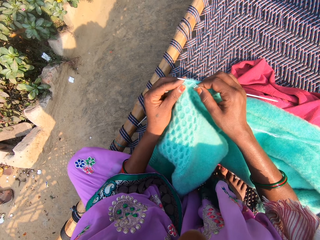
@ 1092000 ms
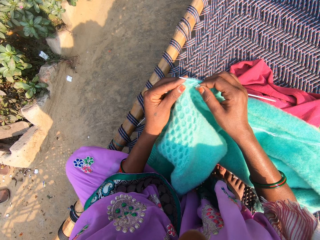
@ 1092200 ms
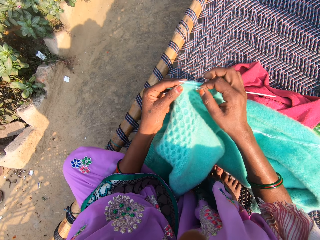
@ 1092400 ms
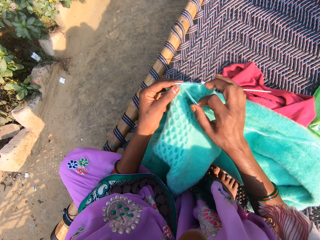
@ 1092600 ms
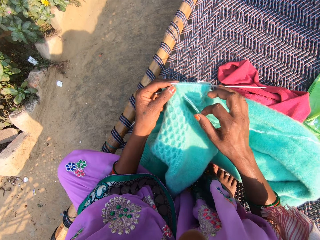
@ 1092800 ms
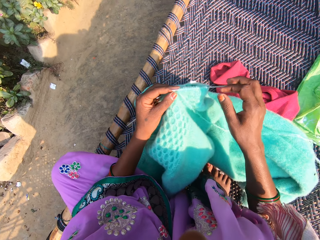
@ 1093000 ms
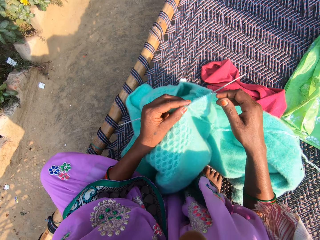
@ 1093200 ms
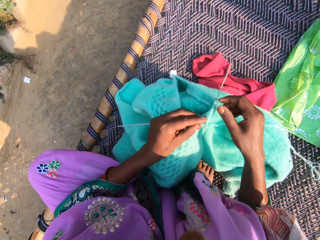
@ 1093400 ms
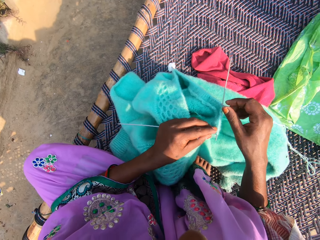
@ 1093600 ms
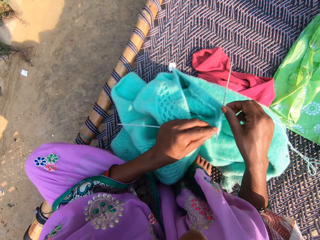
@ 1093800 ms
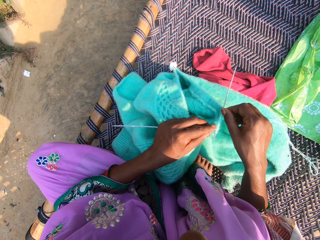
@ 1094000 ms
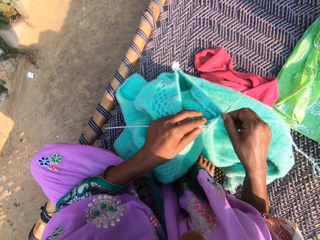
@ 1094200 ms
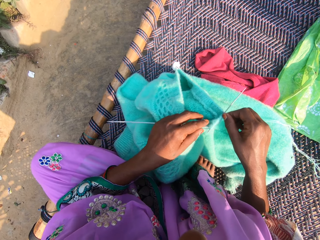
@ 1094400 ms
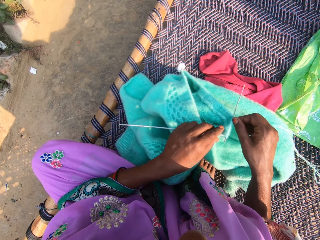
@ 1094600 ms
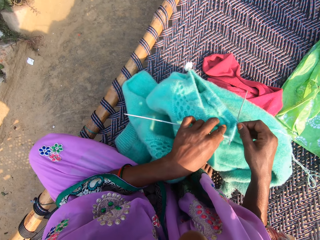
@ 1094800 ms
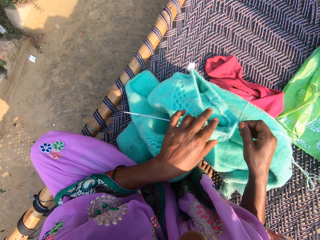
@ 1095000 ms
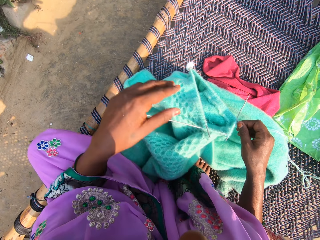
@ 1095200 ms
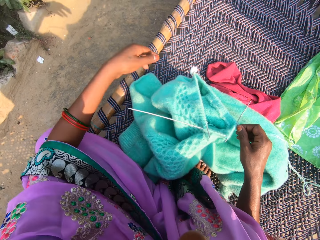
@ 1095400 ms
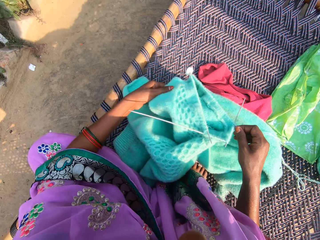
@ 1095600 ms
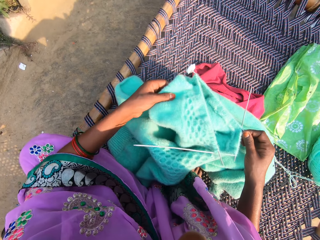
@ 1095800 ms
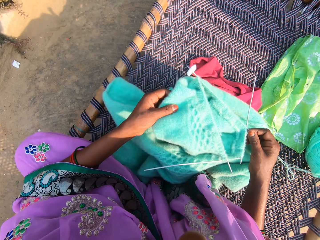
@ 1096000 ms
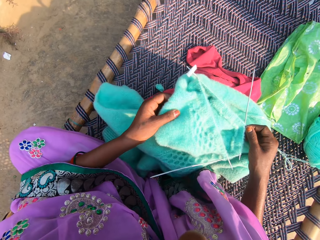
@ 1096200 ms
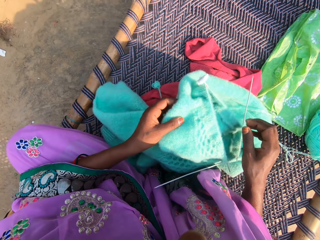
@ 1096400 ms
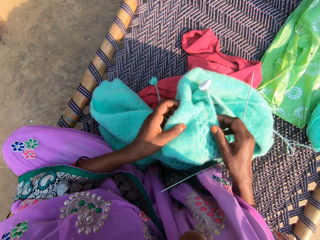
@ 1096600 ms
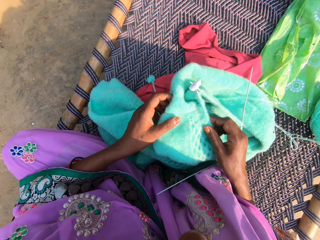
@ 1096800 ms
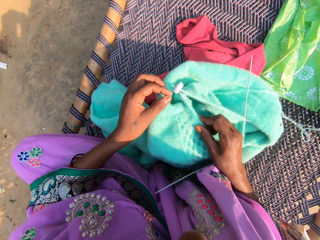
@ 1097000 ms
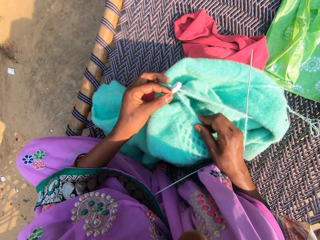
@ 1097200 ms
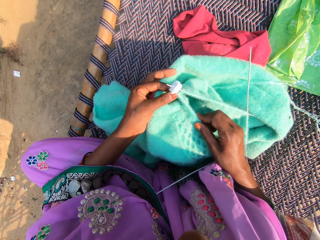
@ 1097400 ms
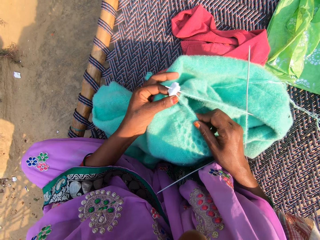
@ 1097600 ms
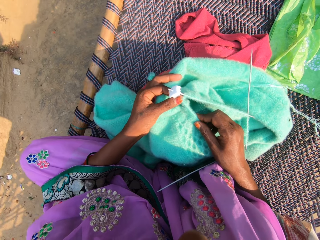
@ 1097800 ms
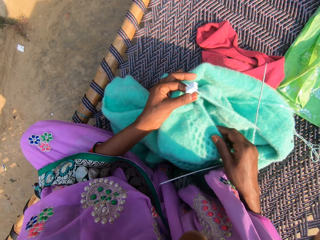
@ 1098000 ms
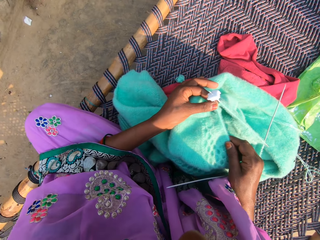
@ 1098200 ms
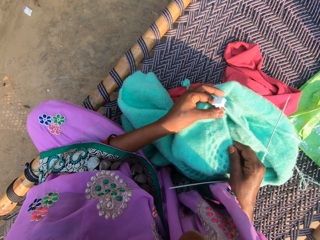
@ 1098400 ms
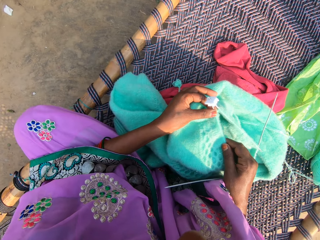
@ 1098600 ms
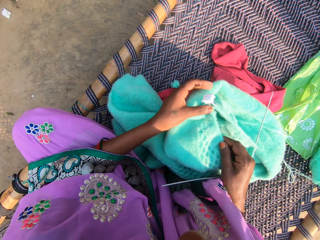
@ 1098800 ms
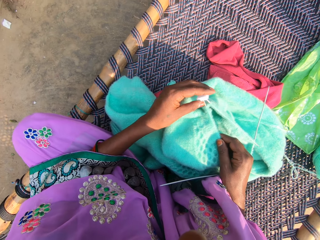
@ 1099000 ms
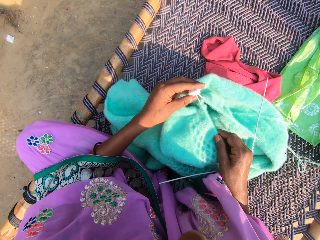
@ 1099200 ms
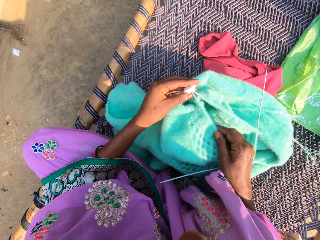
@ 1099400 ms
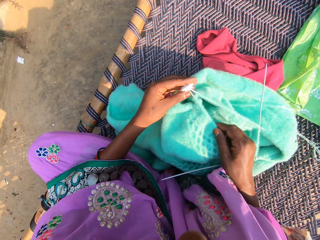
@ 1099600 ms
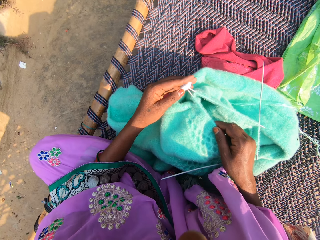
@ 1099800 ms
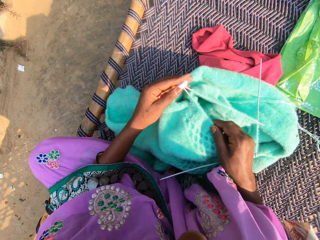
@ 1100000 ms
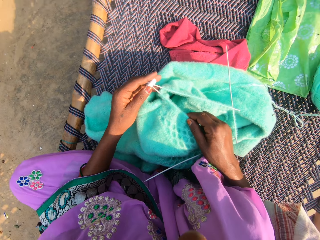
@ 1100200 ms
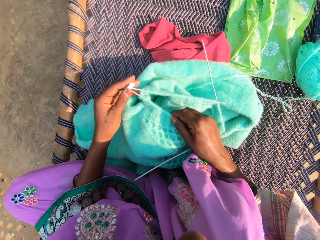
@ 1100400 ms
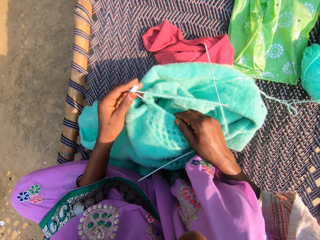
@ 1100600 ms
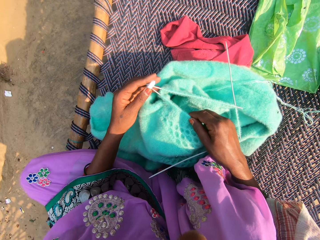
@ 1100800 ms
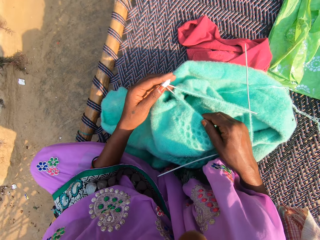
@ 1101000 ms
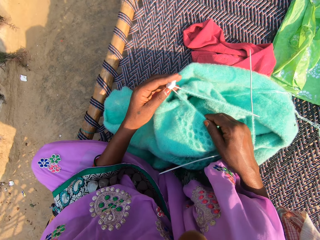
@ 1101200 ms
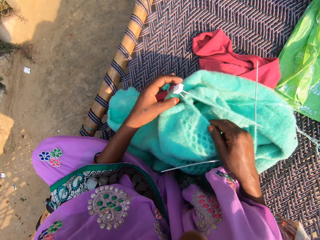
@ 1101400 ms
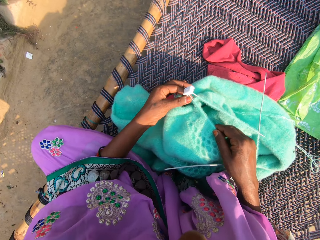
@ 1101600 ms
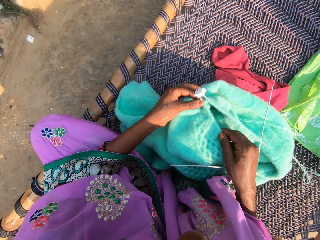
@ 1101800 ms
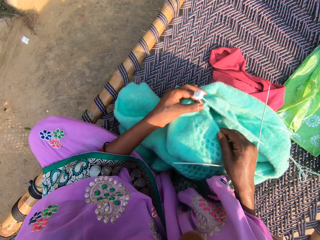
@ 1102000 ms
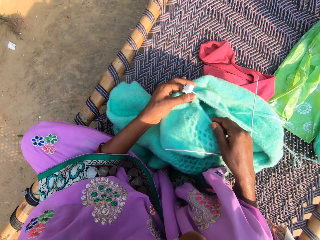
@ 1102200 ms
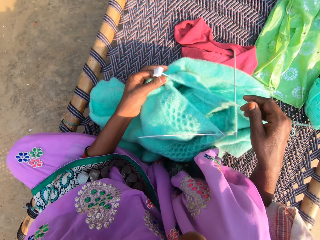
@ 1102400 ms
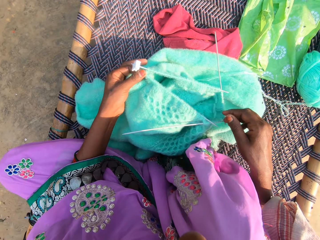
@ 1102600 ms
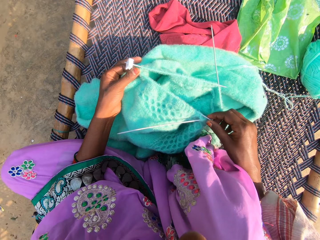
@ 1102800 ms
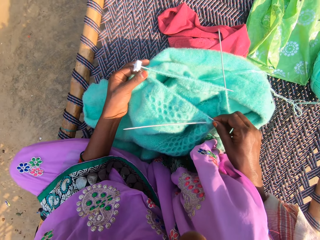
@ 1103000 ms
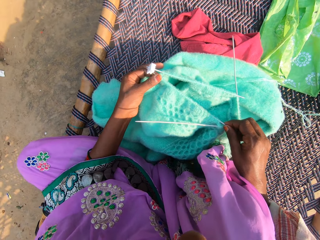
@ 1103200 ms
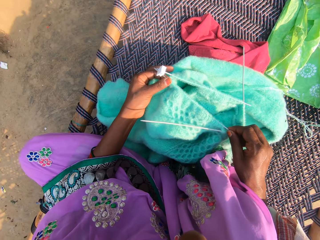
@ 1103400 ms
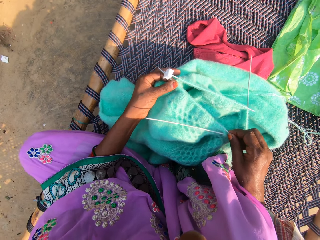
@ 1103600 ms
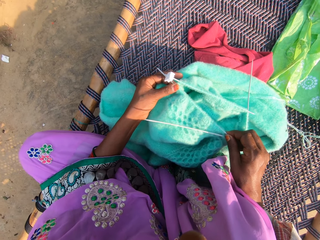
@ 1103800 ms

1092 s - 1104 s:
The camera wearer looks at the garment. She lifts a cloth. She adjusts the knitting pins with her left hand. She adjusts the knitting pin with her right hand.

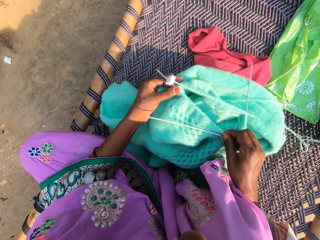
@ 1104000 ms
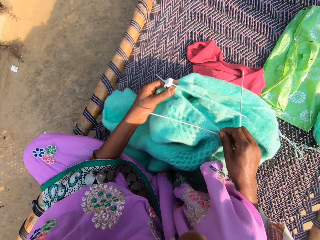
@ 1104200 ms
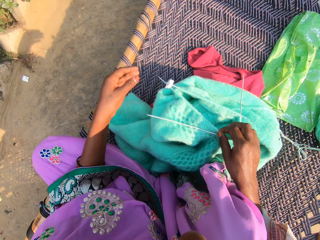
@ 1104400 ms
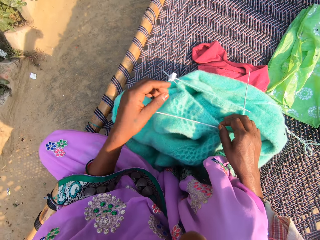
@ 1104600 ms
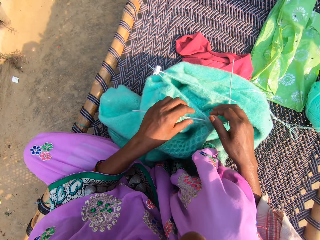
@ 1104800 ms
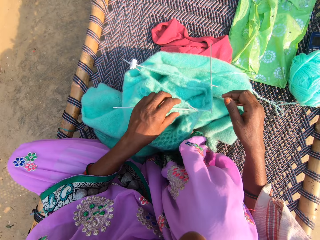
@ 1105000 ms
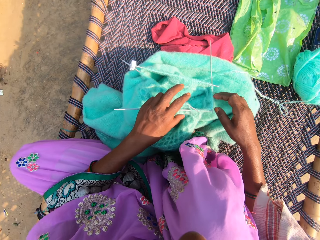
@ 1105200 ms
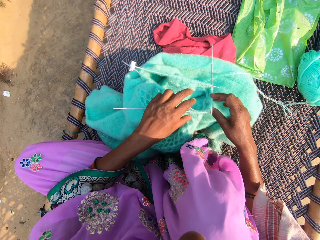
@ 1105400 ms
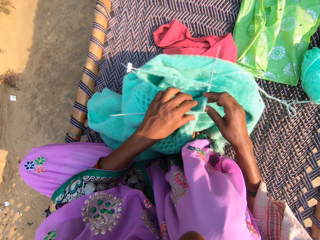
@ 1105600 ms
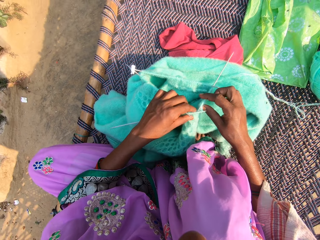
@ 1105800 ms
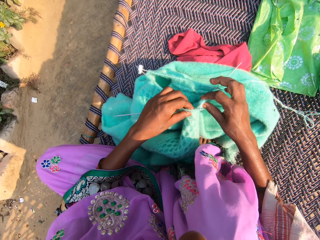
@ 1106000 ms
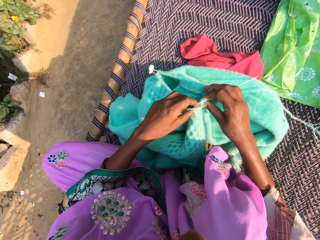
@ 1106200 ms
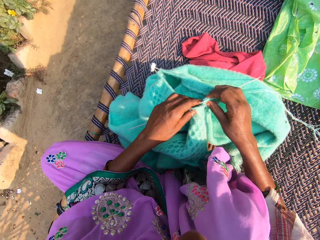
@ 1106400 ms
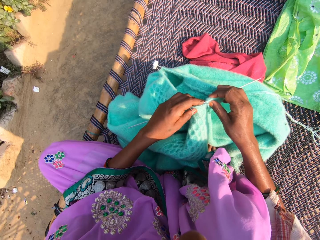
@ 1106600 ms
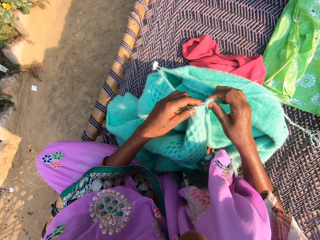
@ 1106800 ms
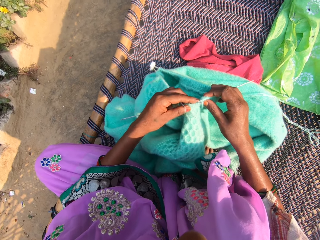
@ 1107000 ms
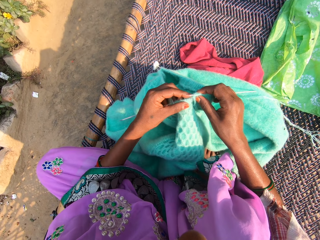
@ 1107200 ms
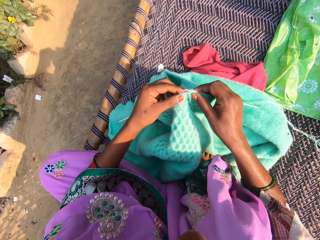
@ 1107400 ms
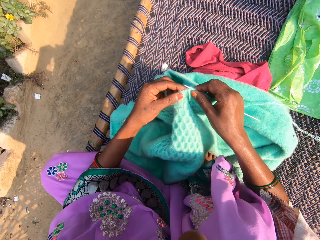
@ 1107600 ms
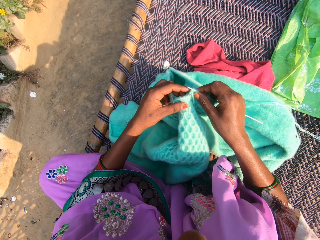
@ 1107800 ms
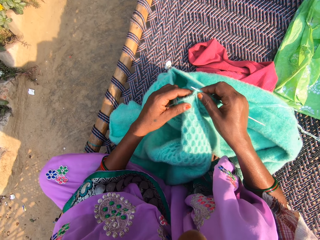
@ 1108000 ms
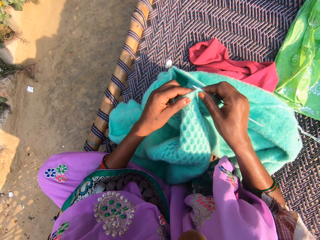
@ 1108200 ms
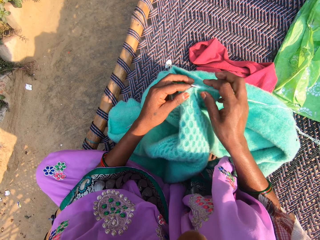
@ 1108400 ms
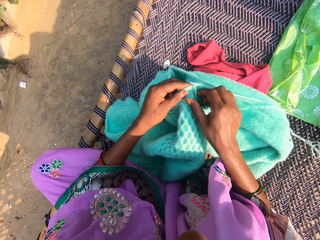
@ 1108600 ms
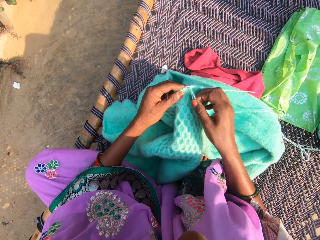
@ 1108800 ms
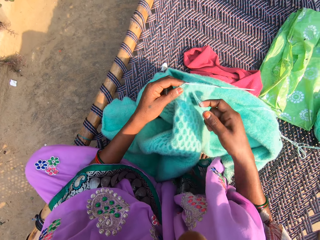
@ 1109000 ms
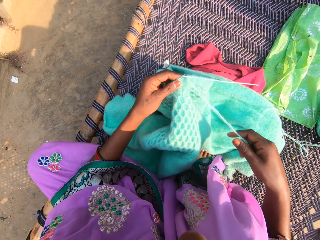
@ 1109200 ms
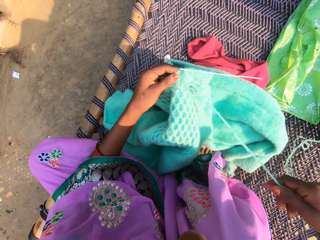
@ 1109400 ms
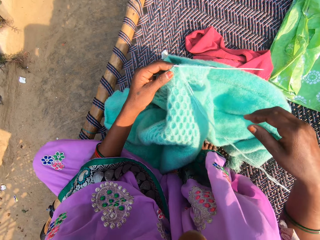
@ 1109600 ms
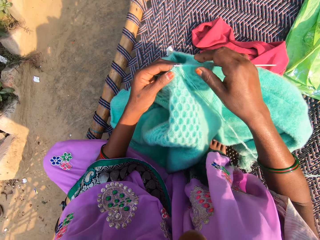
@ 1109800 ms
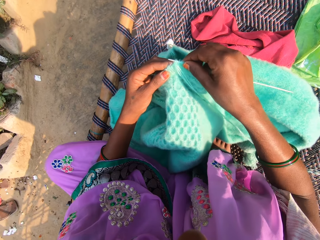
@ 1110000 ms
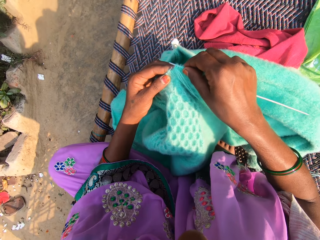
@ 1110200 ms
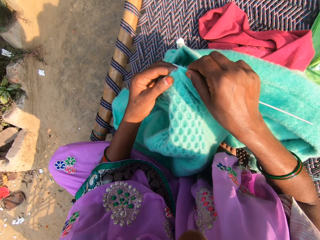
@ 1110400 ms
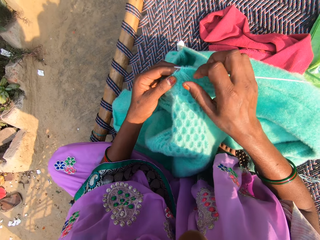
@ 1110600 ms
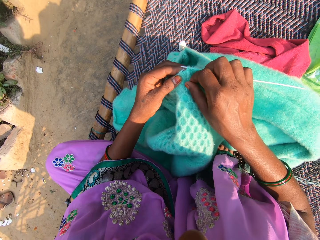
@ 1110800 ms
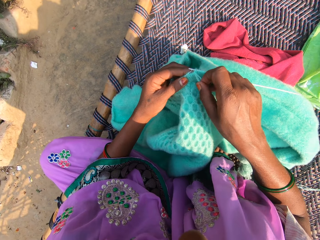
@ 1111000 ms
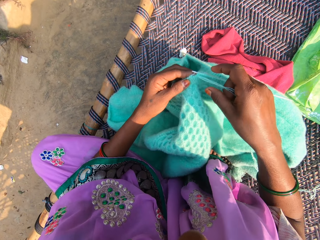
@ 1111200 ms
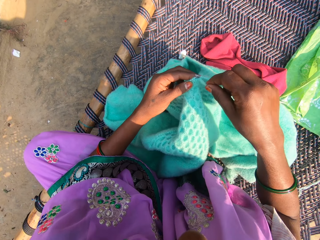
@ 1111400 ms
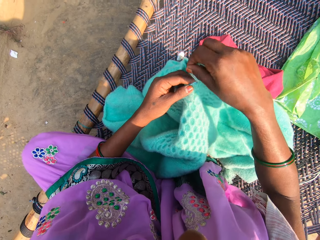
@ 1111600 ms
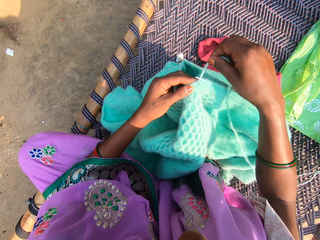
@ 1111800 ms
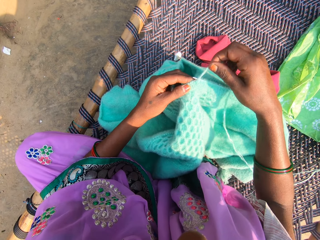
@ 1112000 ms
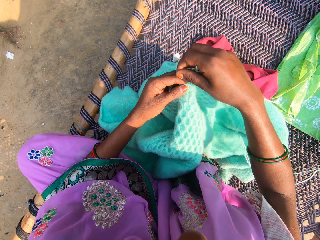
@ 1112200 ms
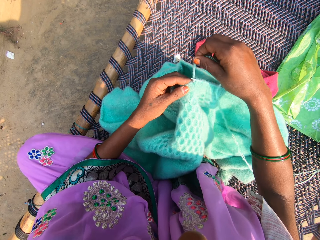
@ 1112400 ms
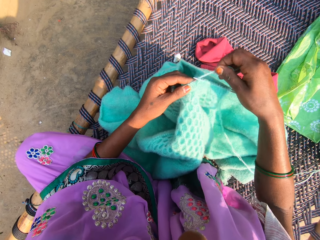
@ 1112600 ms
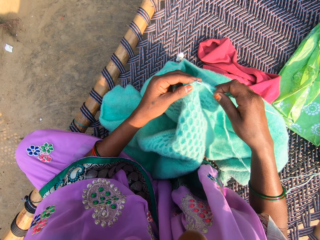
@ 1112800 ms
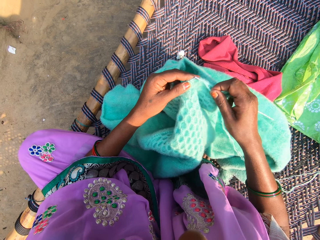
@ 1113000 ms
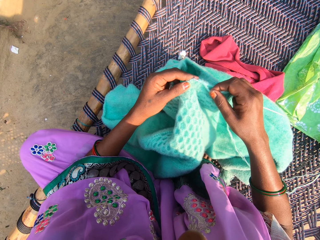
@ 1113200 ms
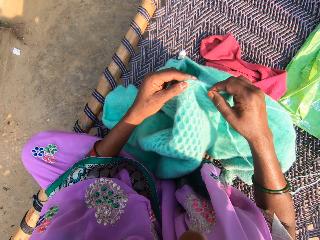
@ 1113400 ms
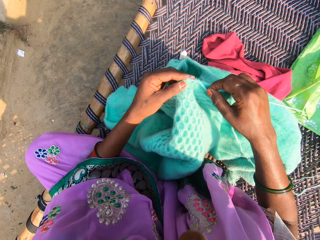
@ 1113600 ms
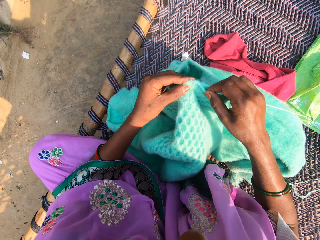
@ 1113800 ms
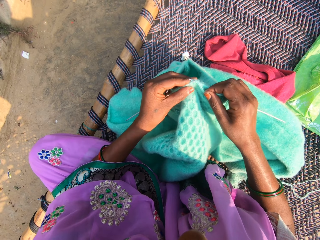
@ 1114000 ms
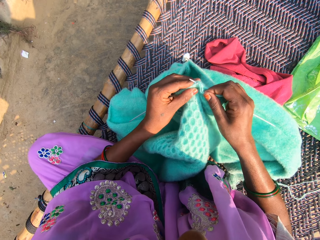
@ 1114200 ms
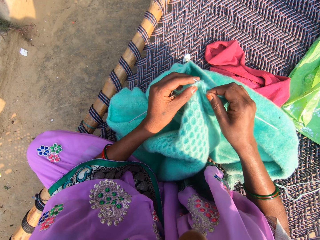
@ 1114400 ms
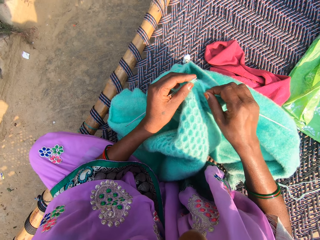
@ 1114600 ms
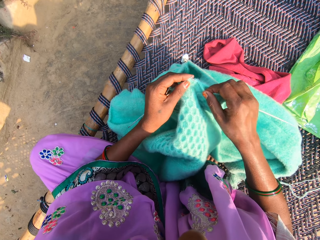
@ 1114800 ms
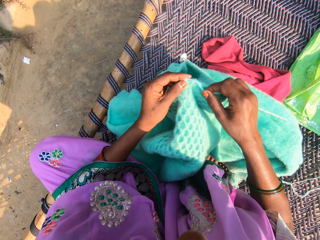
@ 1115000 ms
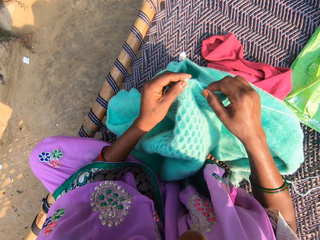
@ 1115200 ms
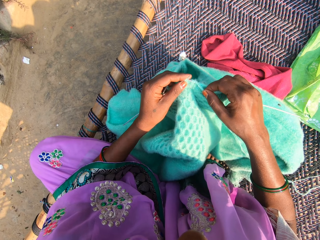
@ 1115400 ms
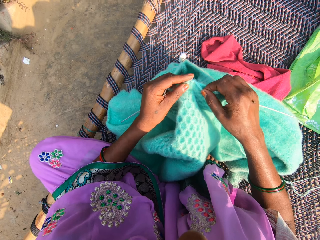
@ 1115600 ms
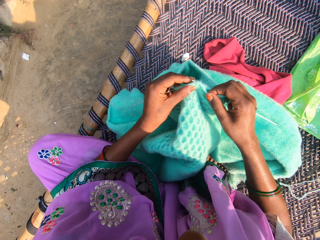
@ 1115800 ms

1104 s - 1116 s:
The camera wearer holds the knitting pins with her hands. She pulls the yarn with her right hand. She adjusts the knitting pin with her right hand. She knits yarn with knitting pins in her hands. She folds a thread on a needle. She knits using the needle.
